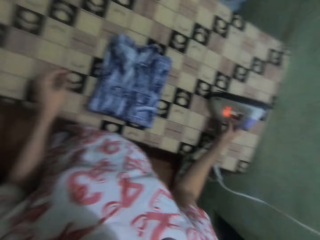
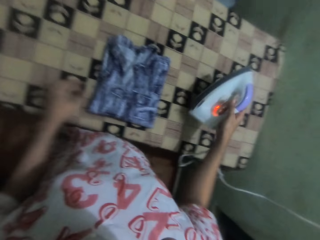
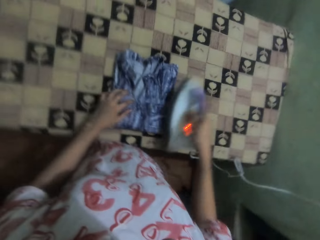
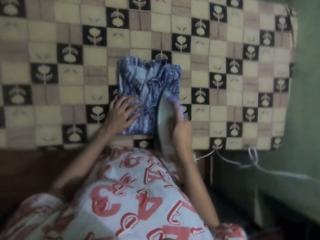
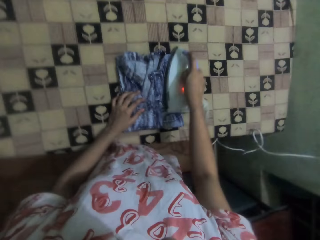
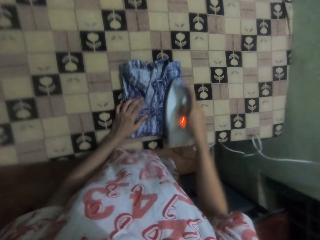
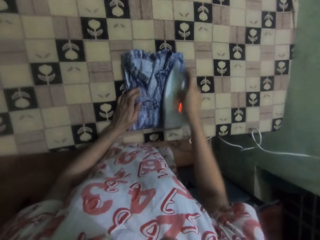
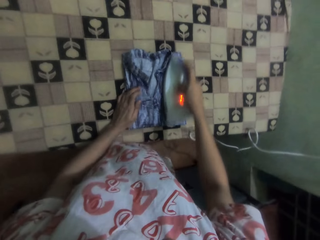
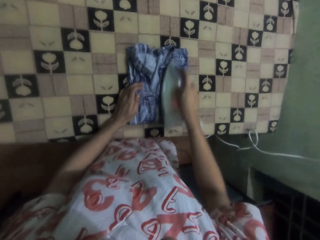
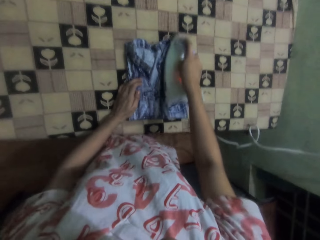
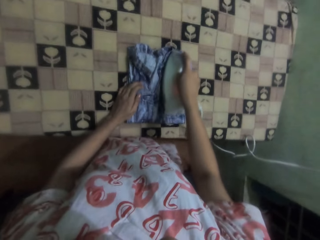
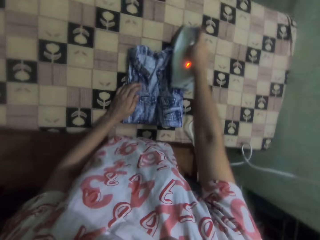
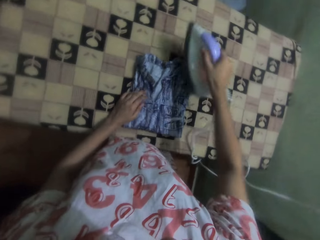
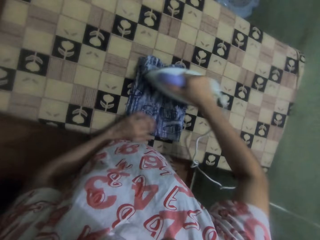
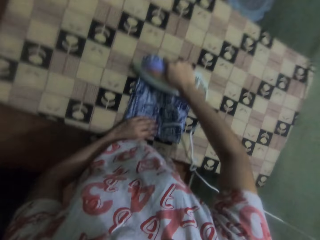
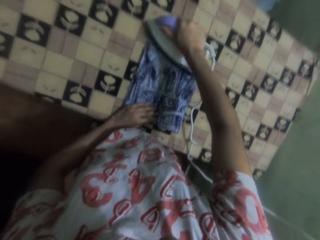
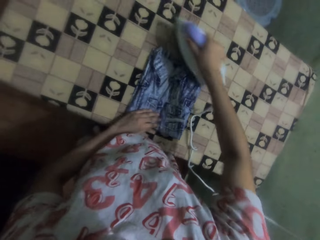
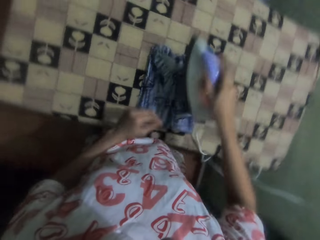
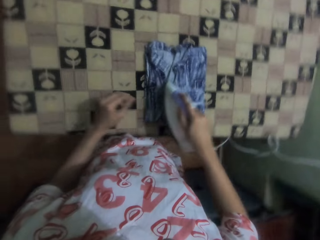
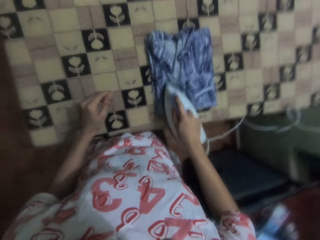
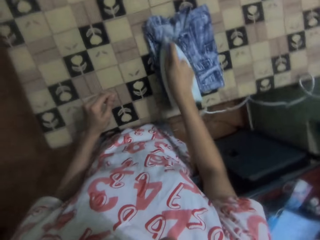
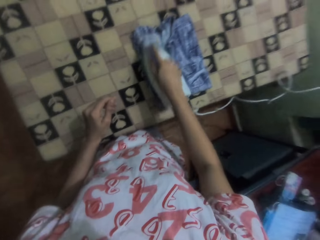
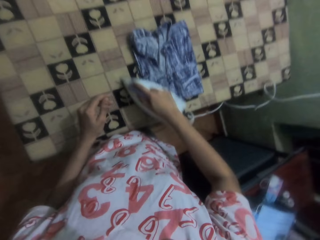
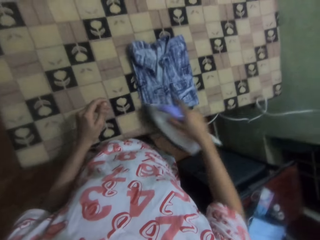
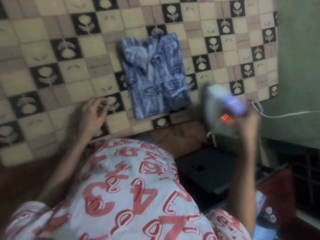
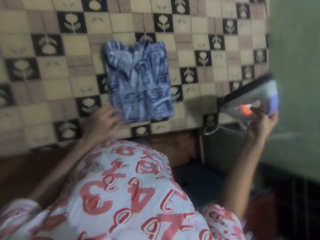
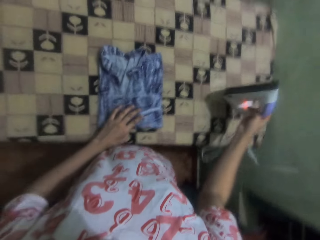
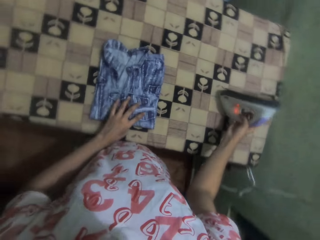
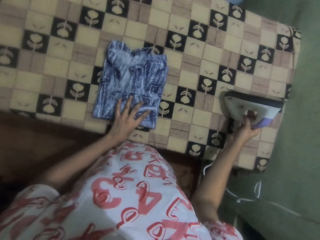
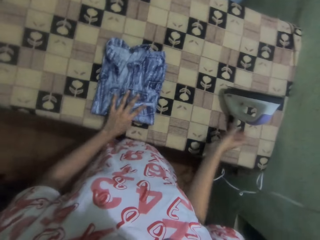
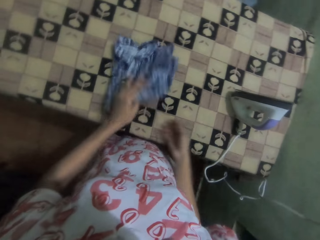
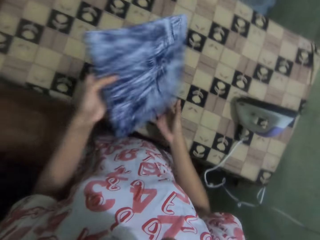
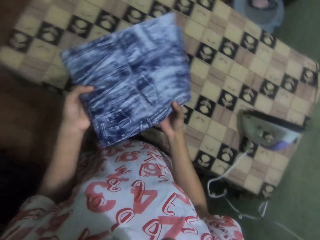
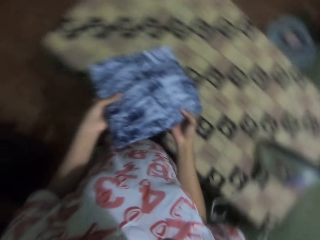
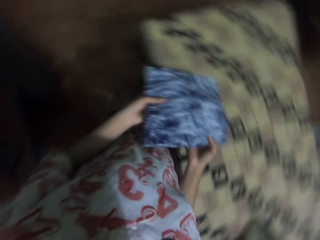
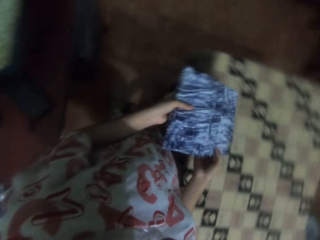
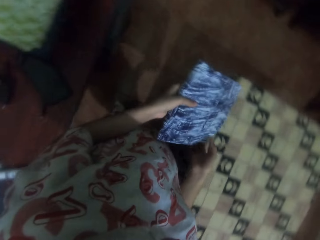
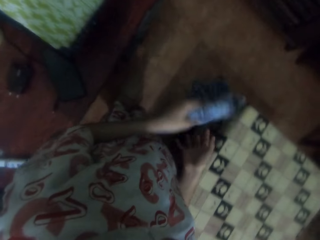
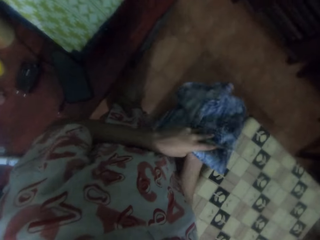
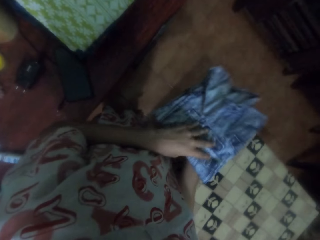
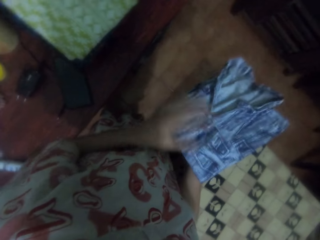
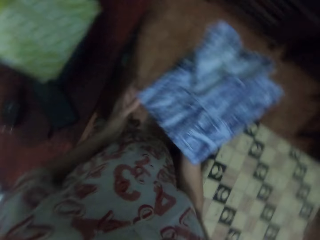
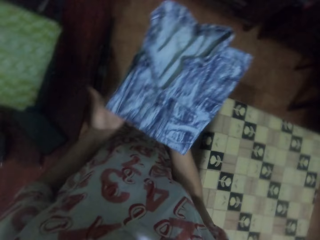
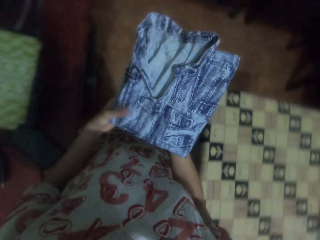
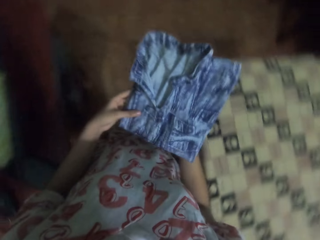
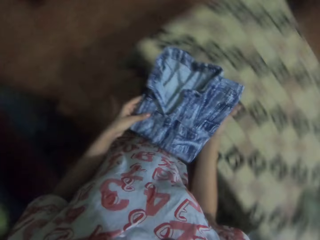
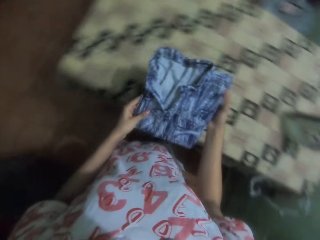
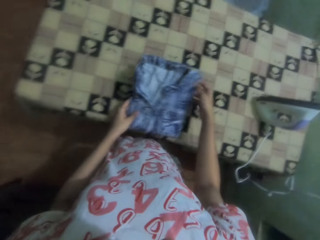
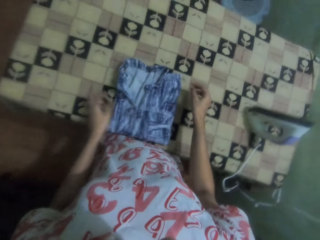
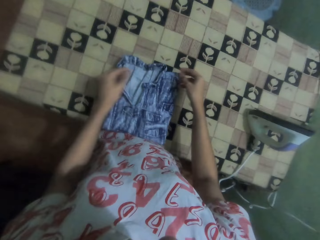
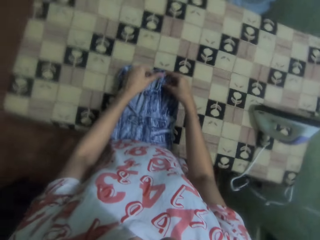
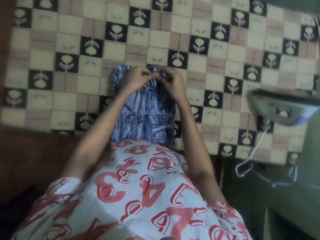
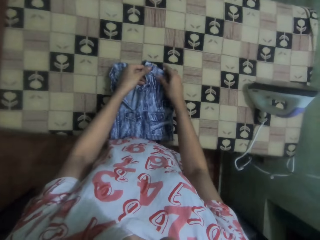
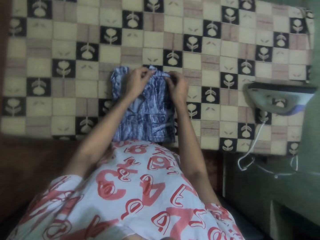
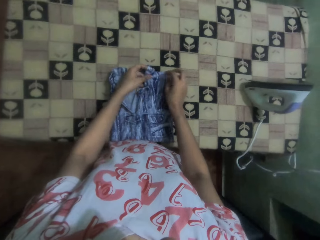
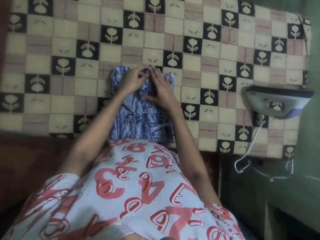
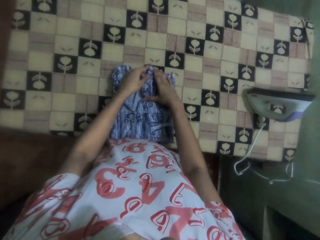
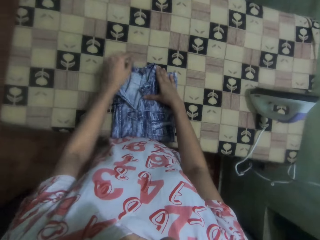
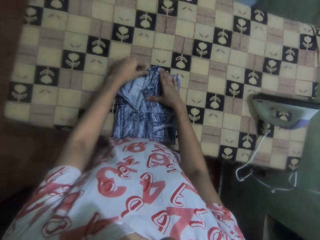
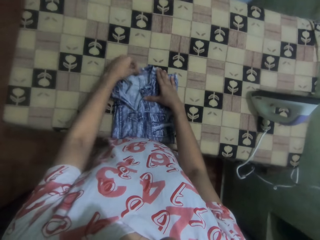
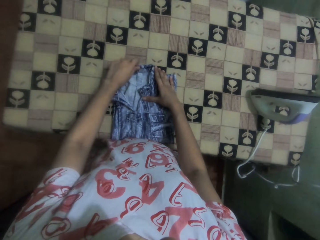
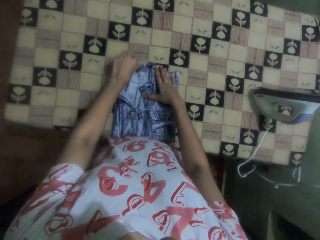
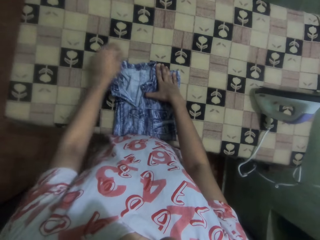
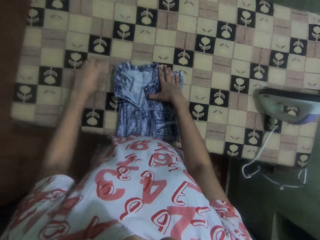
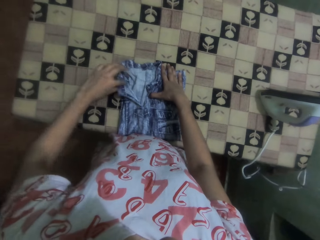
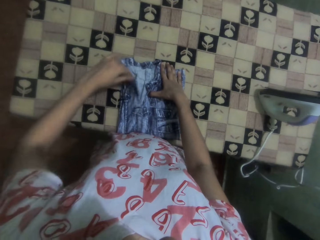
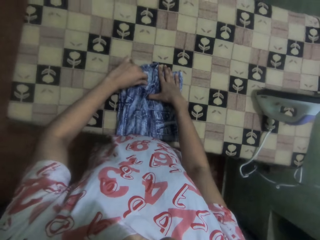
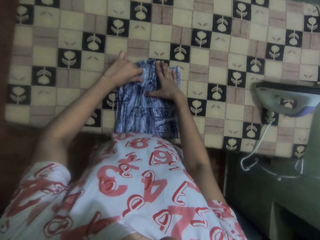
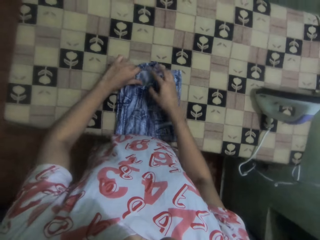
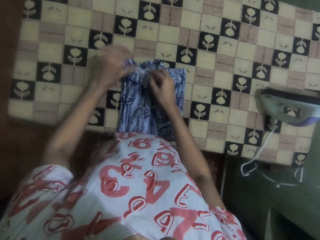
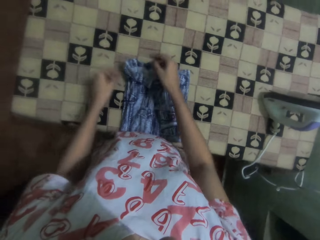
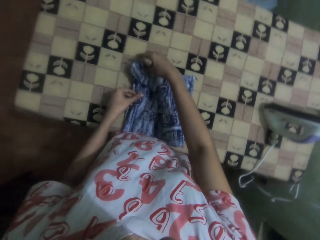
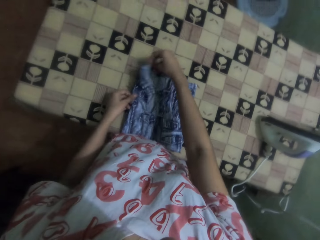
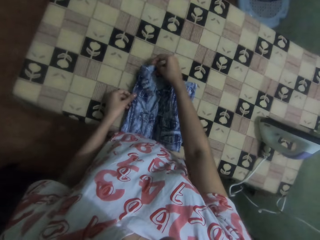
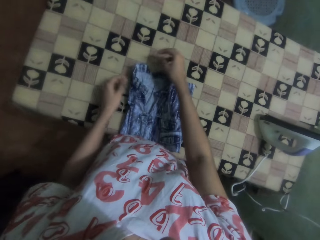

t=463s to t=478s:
The camera wearer picks up the iron. They iron the dress with an iron box. They put the iron on the table. They pick up the cloth or dress, put the cloth on the table, and stretch the cloth. They adjust the dress.

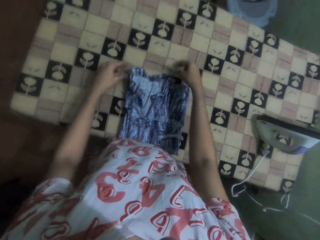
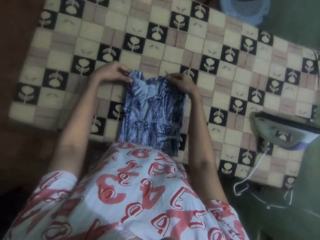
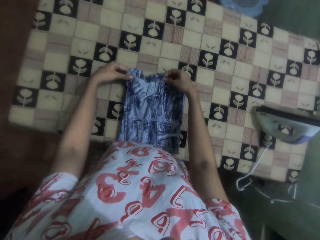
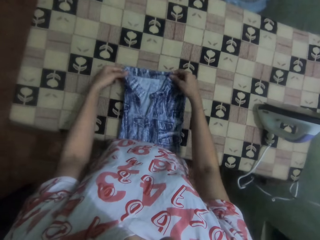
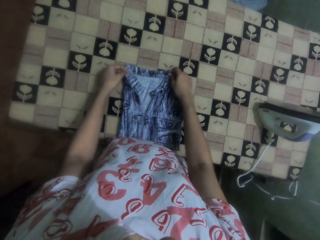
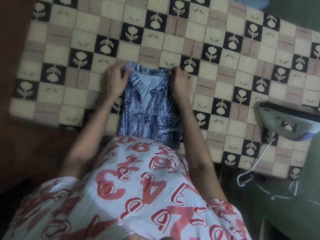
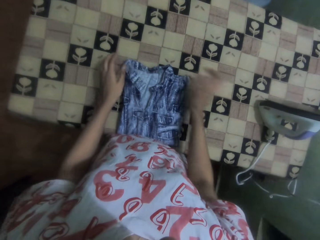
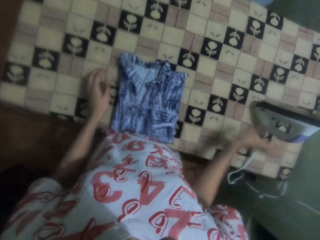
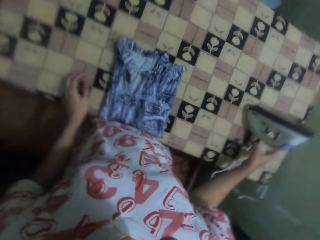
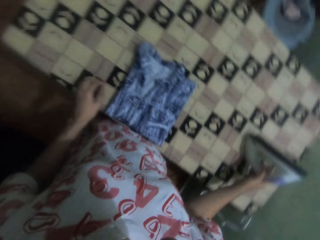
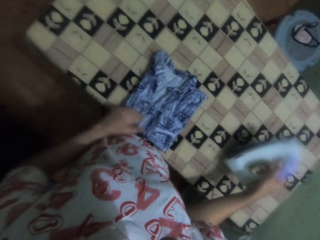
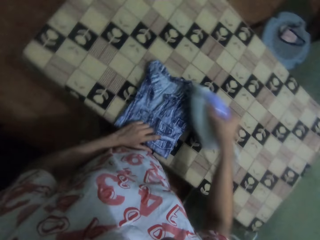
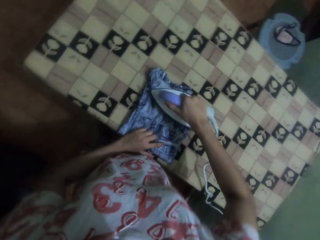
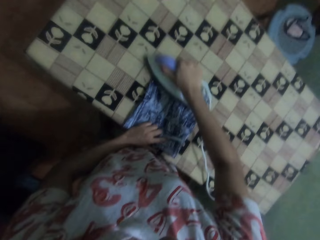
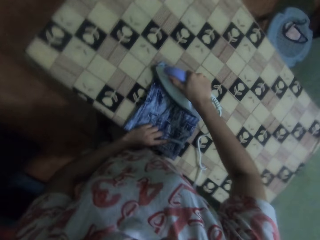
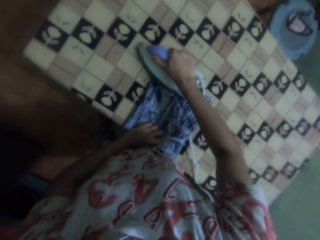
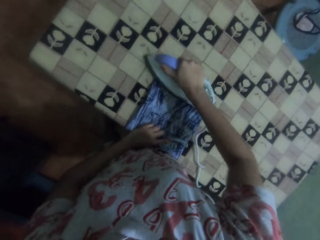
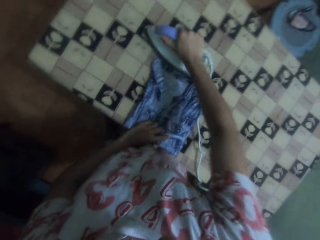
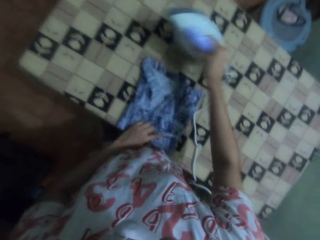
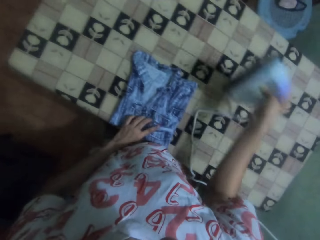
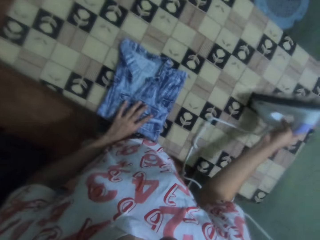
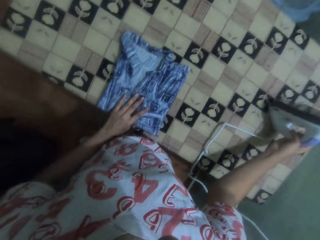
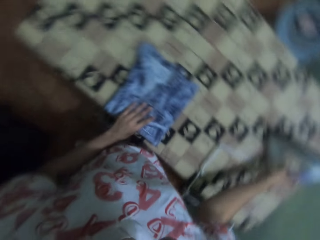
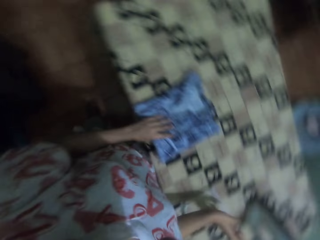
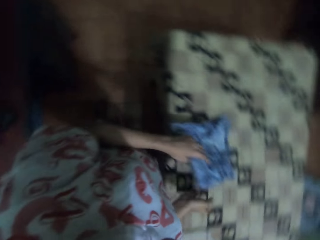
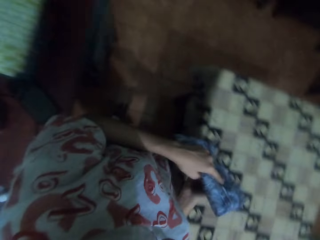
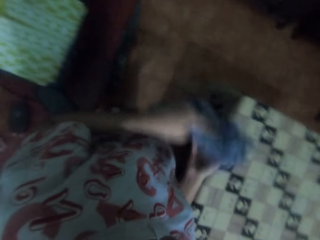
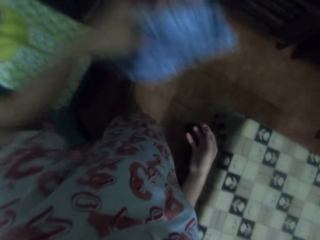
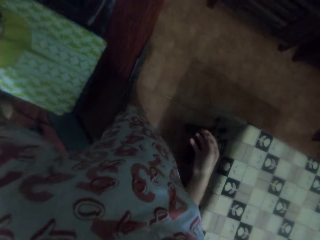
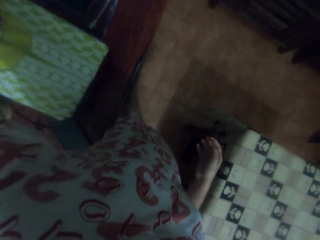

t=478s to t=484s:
The camera wearer picks up the iron. They iron the dress with an iron box. They place the iron box on the table. They pick up the cloth or dress.
